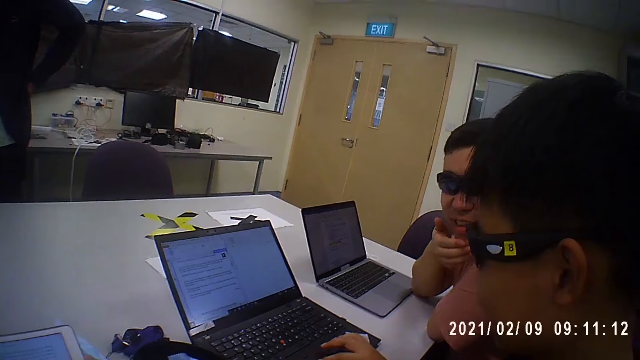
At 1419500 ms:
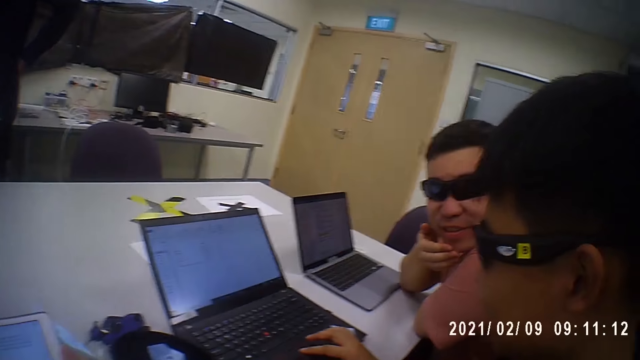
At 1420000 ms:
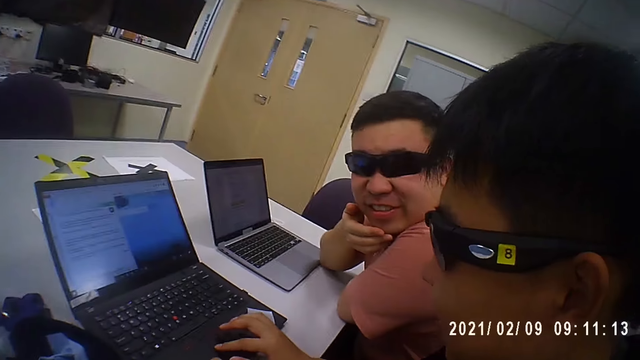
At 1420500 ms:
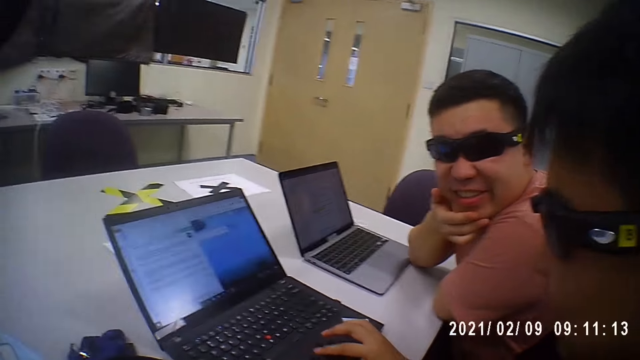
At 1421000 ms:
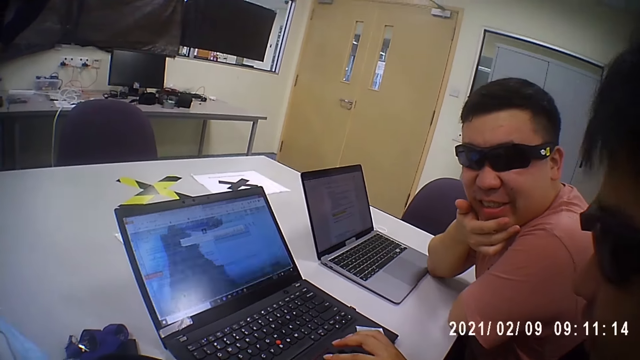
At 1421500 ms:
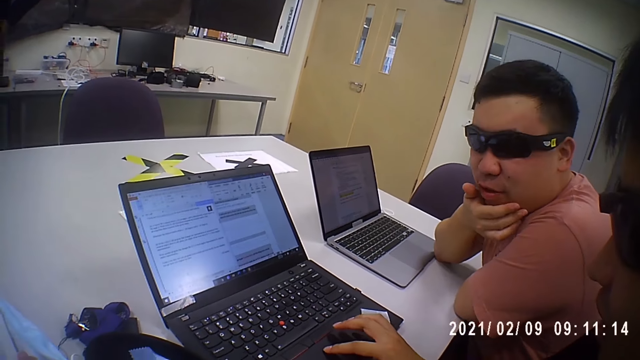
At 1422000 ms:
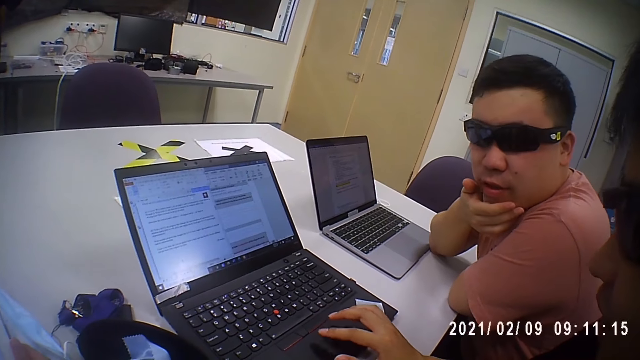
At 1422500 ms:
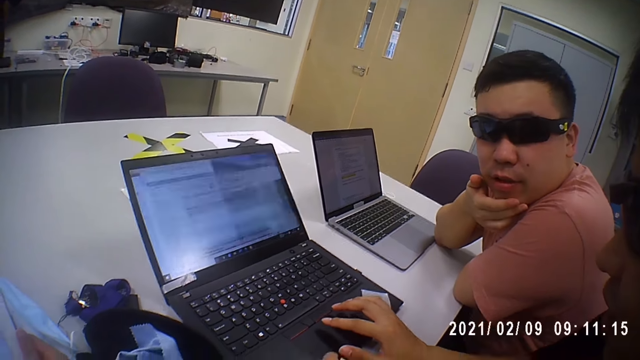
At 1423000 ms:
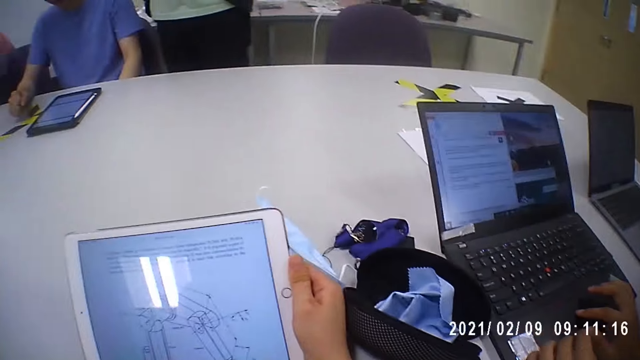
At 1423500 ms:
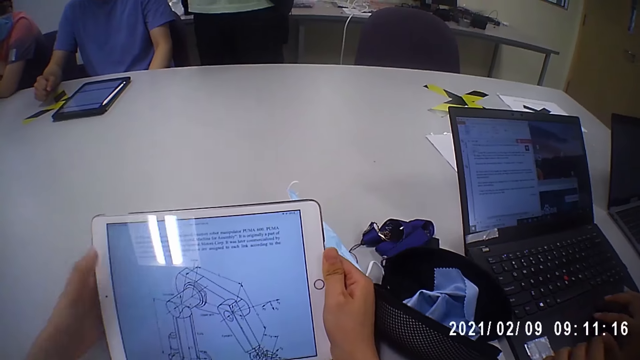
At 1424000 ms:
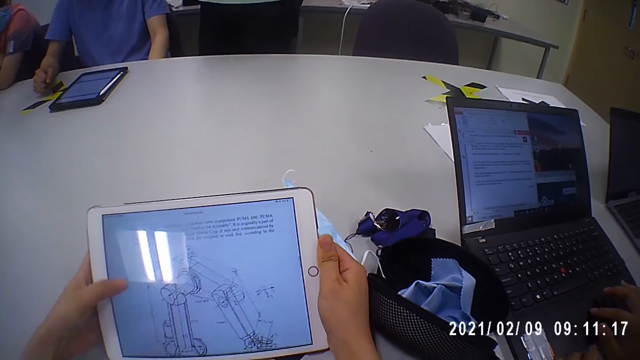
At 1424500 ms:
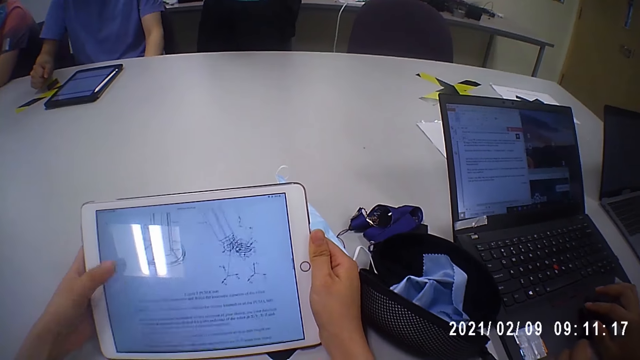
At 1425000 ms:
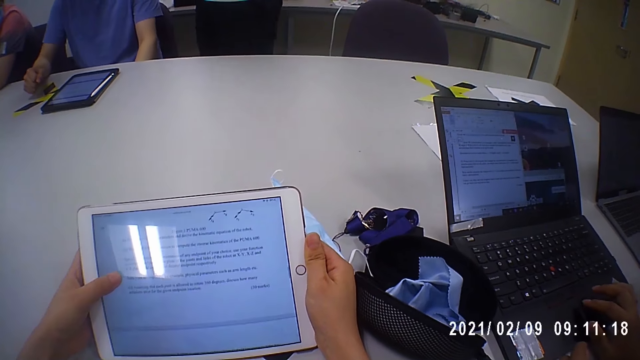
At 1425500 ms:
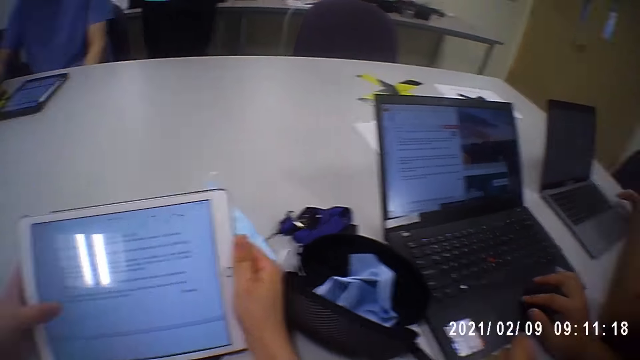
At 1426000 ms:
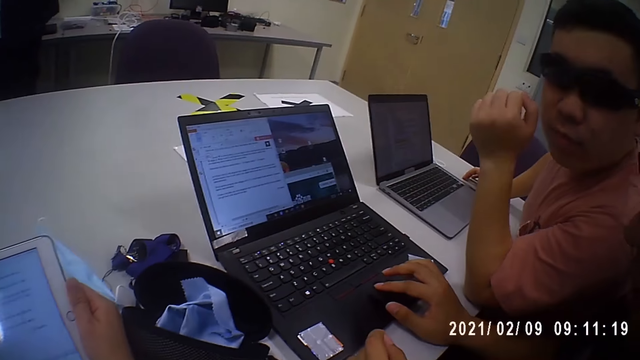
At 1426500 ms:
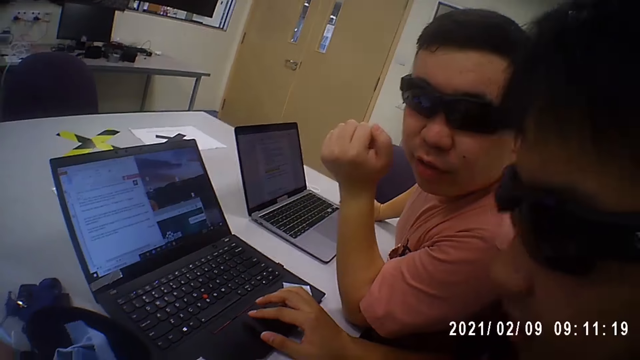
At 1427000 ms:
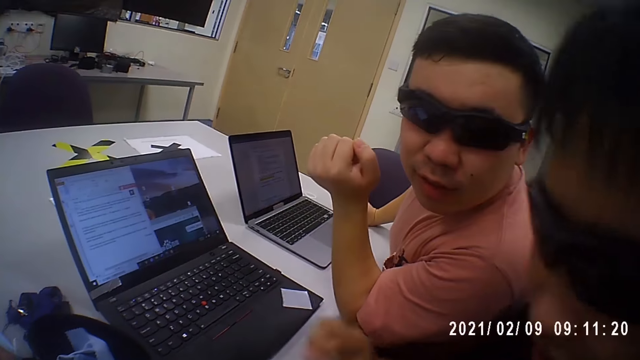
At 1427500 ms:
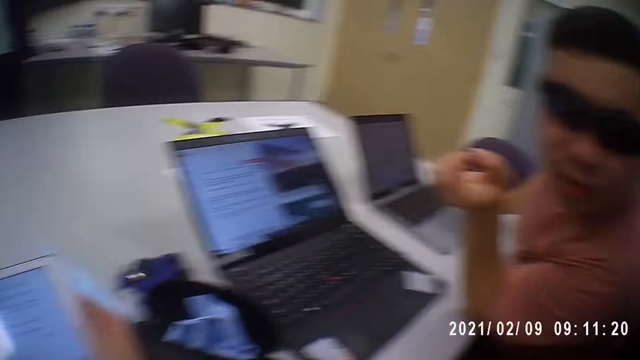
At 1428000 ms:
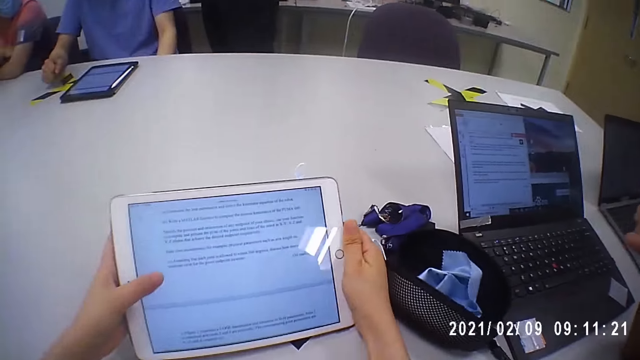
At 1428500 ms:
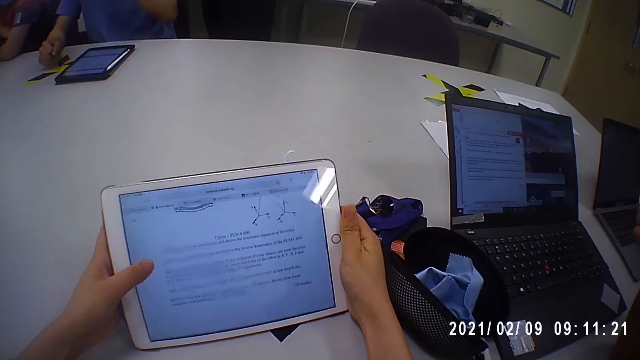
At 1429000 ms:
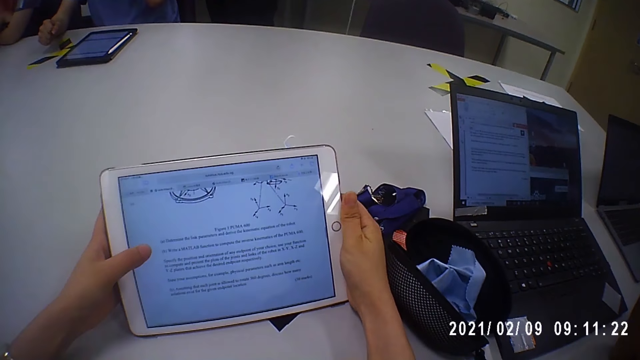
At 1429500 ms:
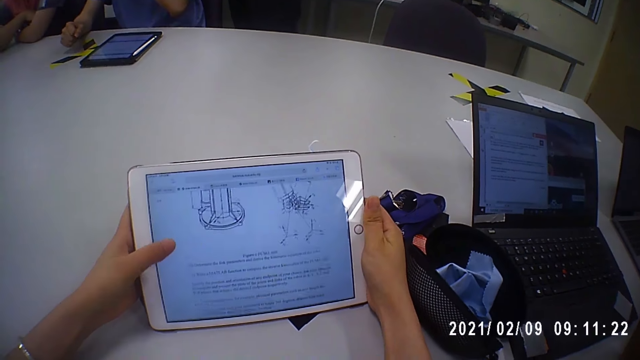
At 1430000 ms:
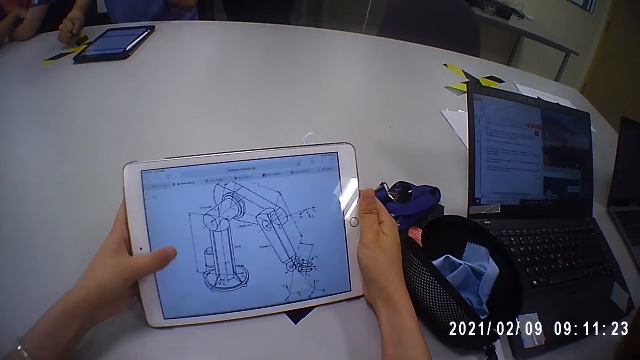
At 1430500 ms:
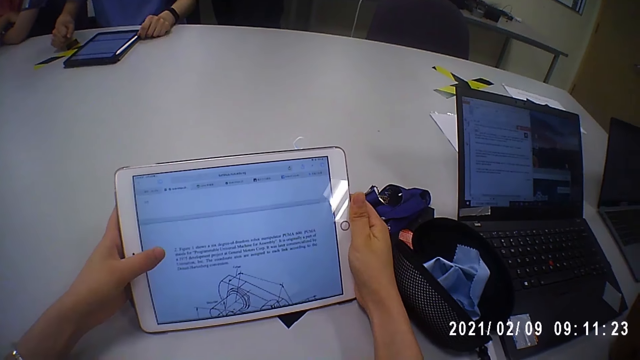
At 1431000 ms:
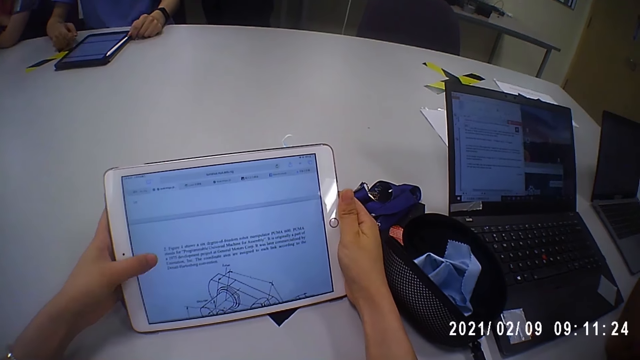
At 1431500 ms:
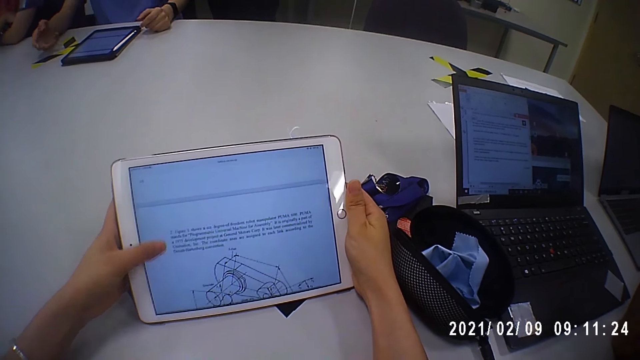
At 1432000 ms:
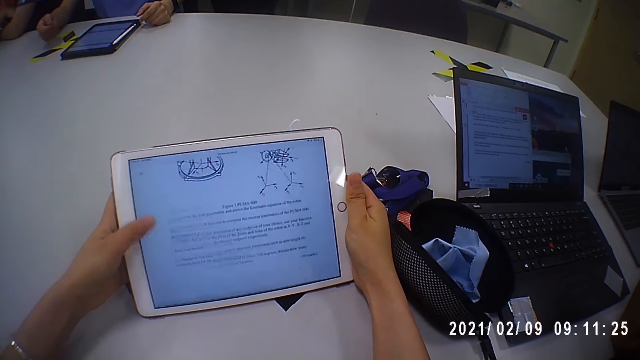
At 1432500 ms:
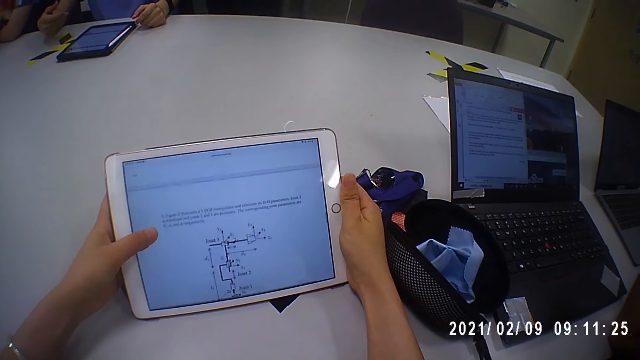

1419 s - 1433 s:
The camera wearer converses with a man and another man. She operates the tablet with her left hand. A man points a finger. Another man places his left hand on the table.

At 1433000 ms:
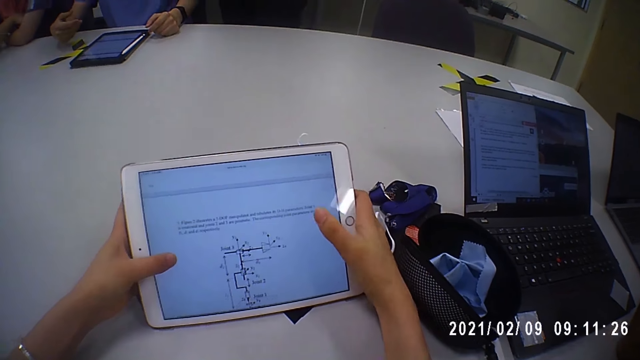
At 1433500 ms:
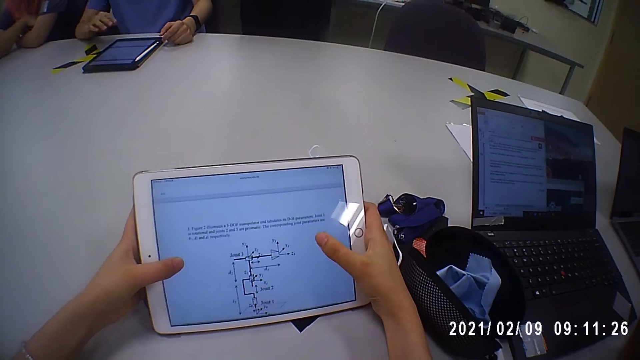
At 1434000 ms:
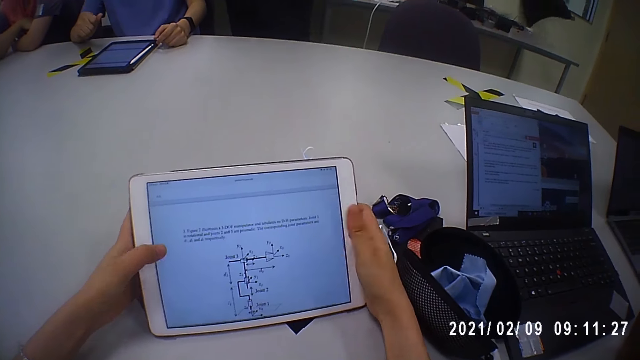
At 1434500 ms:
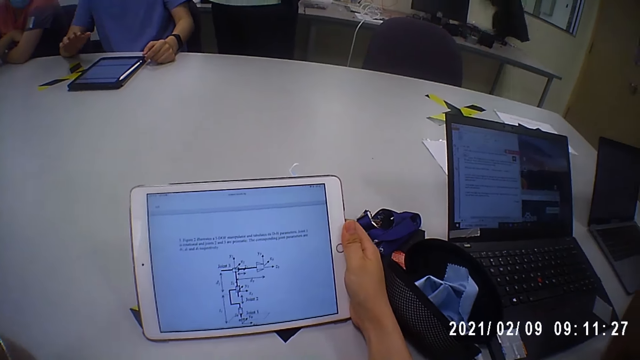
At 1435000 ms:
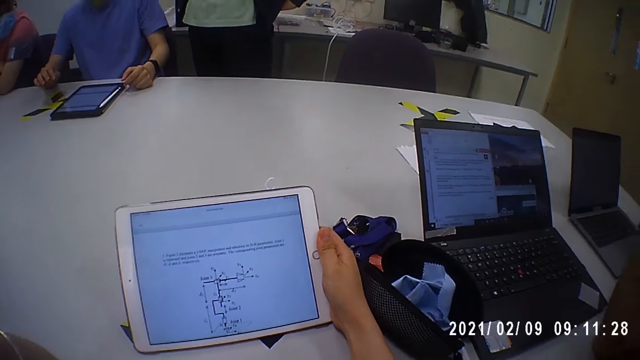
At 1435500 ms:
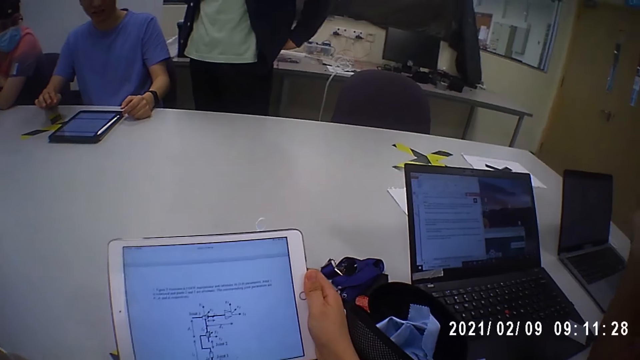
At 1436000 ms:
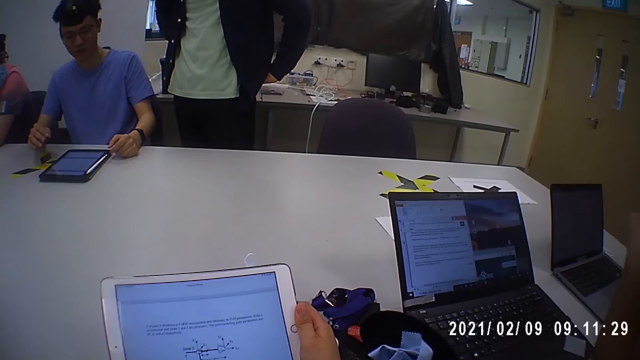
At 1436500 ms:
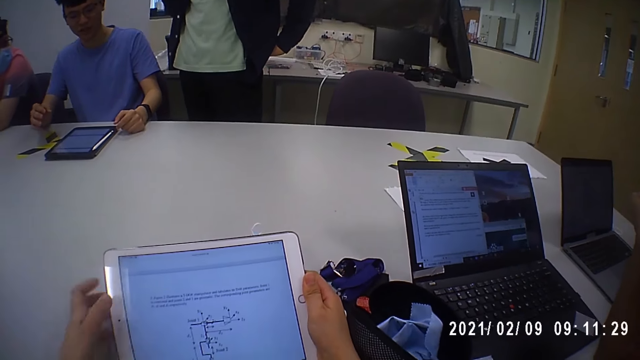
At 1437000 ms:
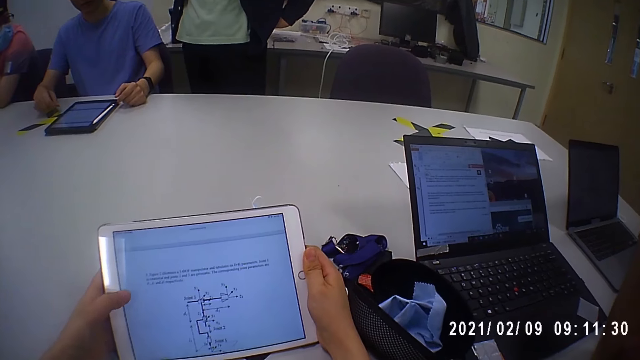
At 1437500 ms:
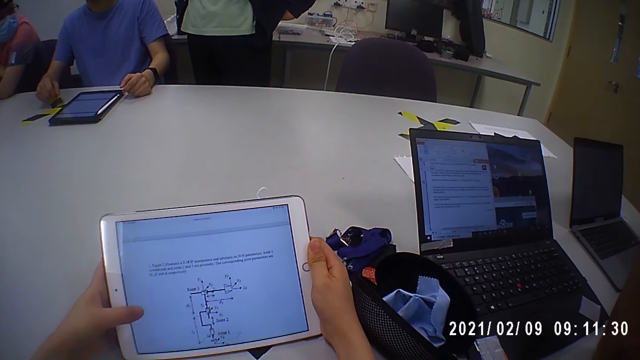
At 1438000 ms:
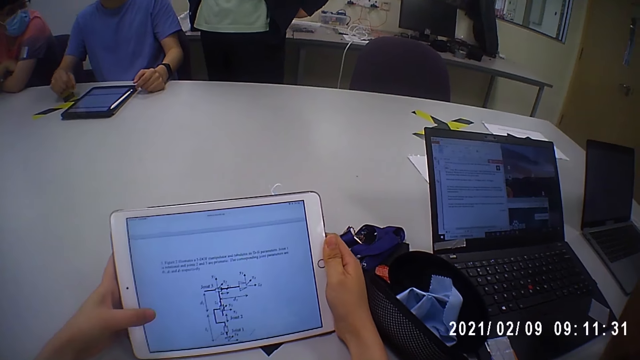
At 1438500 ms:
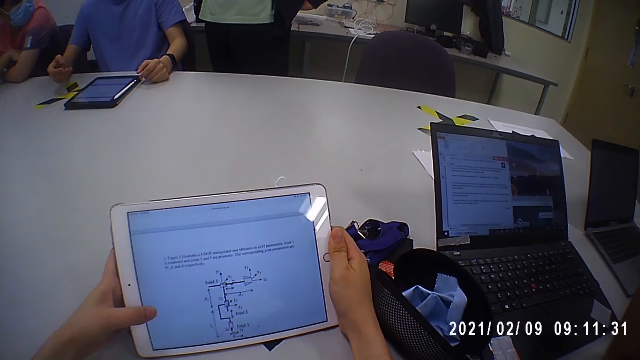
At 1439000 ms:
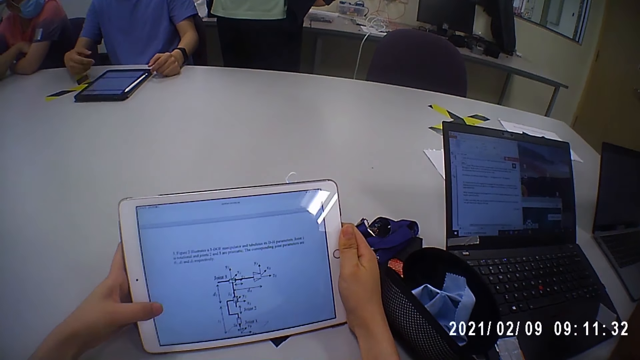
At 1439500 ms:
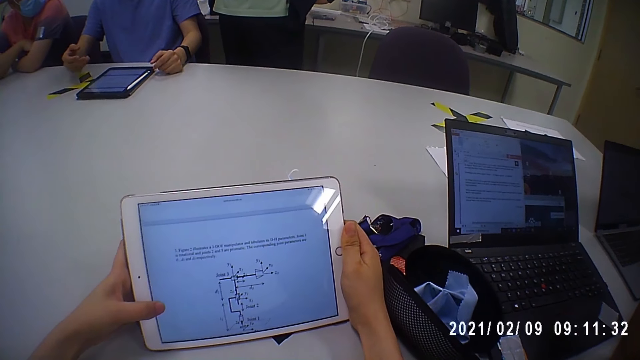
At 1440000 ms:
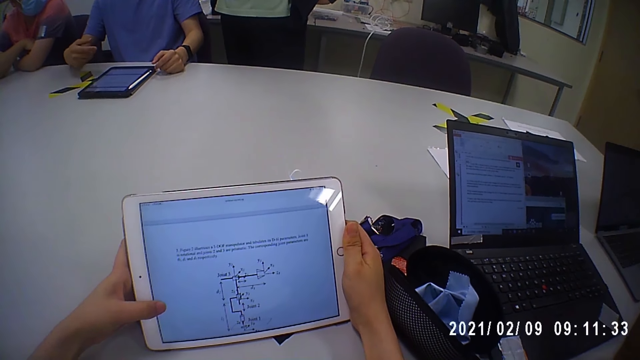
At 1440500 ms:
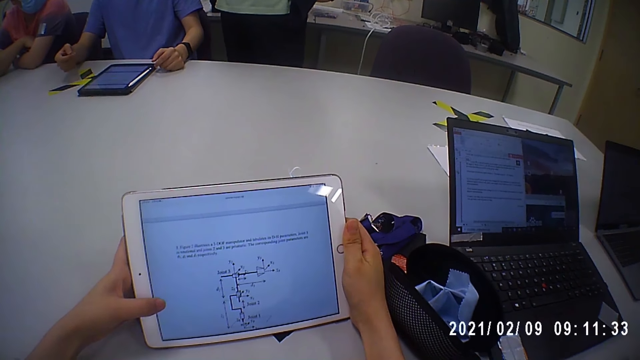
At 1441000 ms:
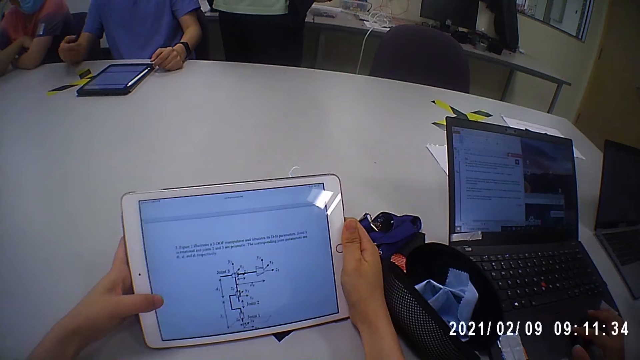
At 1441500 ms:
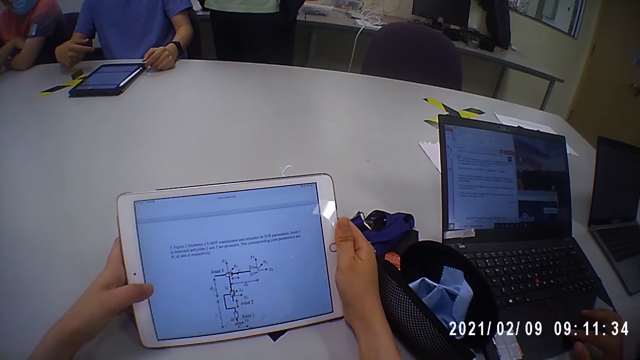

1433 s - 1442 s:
The camera wearer removes her hand from the tablet. She holds the tablet on the table with her hands.
